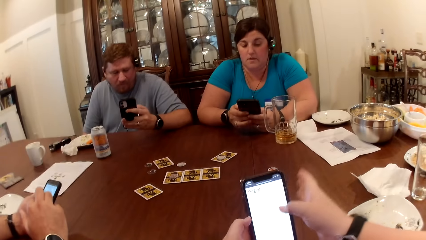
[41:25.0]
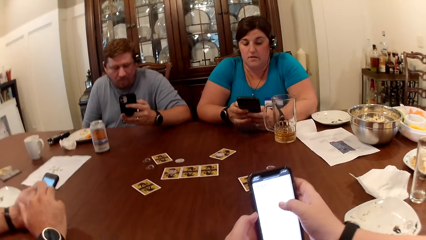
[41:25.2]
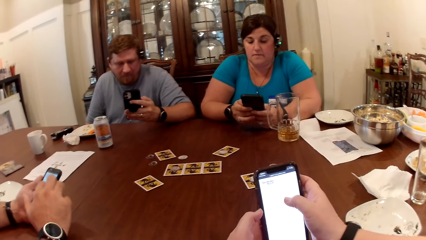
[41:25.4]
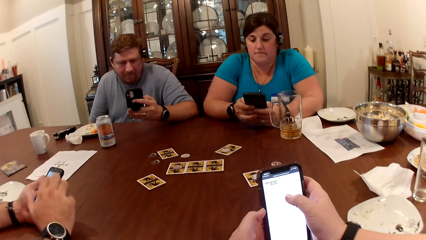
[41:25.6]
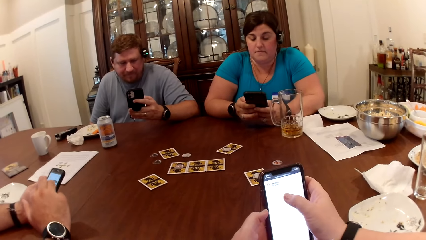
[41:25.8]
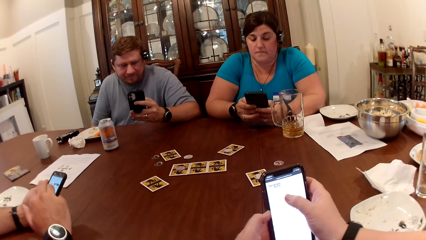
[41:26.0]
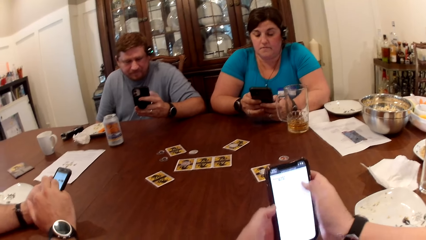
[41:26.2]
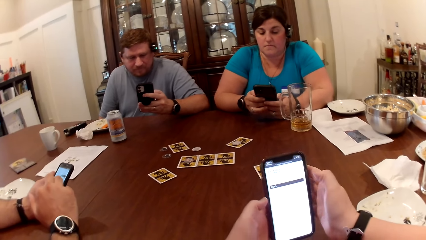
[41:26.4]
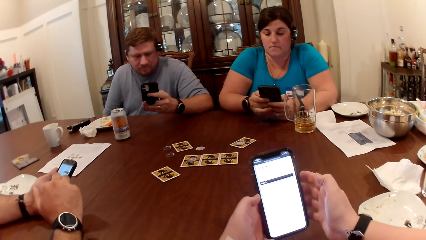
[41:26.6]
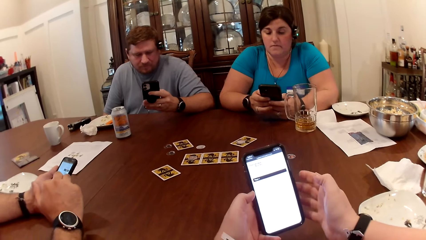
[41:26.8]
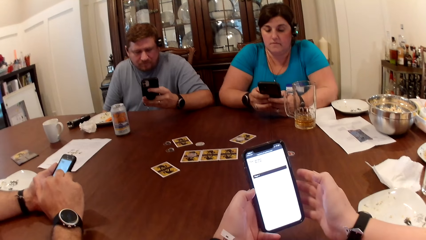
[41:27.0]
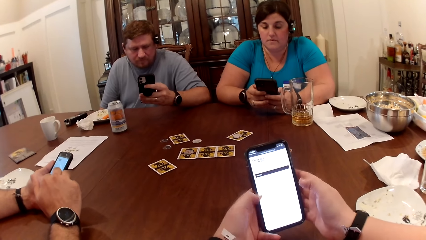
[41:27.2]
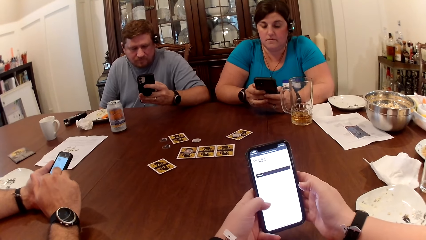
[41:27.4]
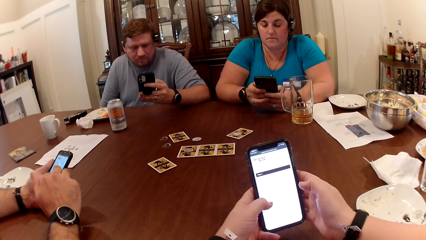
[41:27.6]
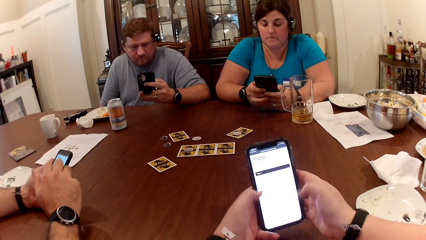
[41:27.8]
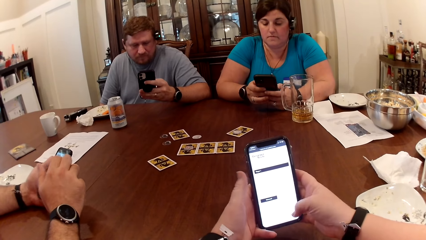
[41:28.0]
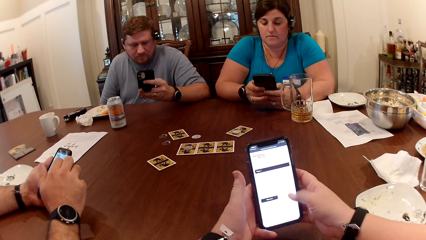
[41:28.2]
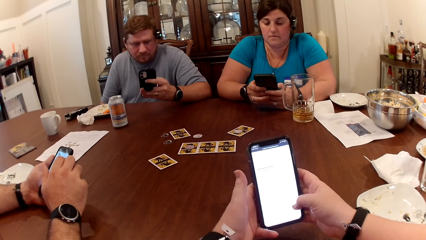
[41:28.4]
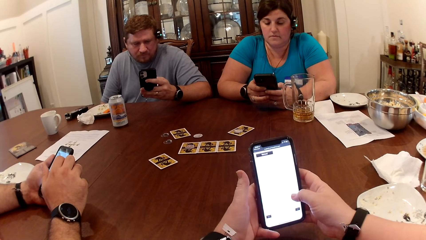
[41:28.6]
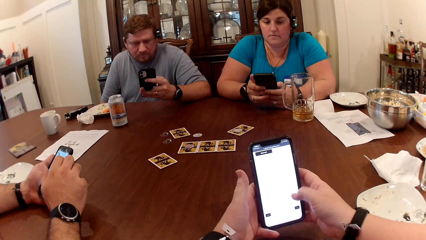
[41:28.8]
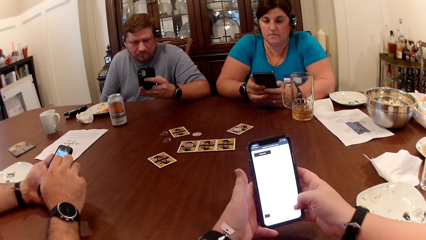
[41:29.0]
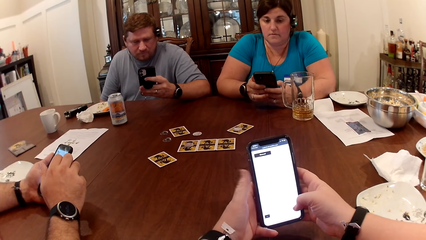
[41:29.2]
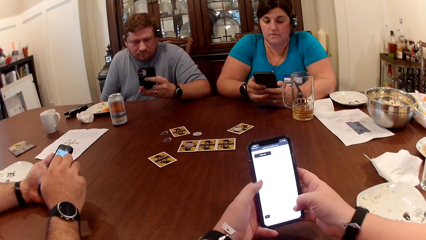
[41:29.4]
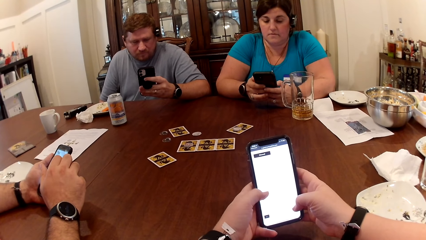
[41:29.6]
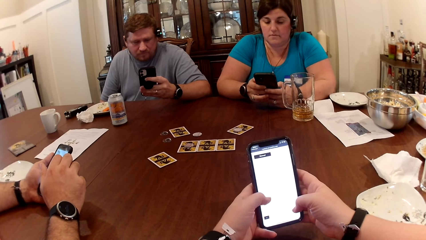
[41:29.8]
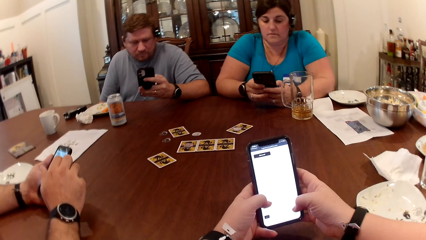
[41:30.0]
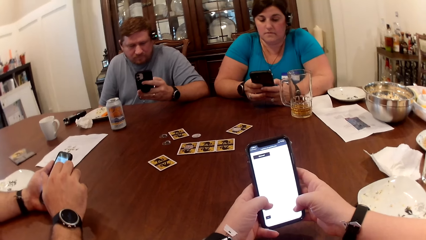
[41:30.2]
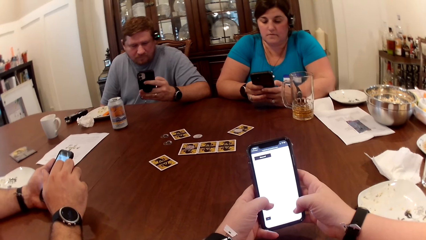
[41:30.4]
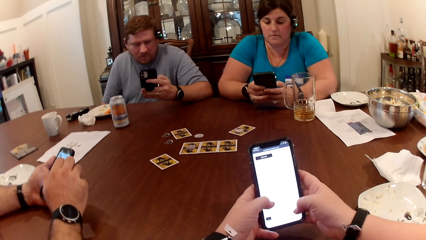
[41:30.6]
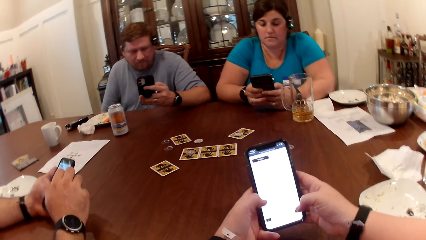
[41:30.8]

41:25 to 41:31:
The camera wearer holds the phone and moves a hand down. They operate the phone.

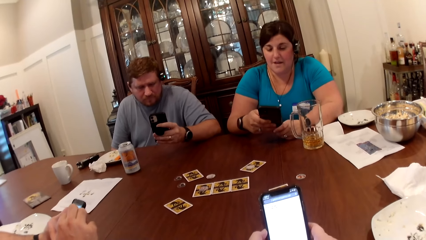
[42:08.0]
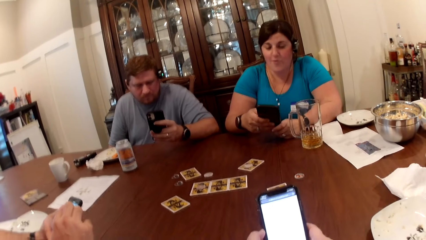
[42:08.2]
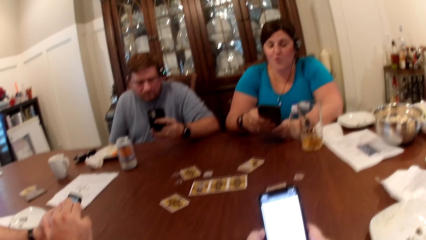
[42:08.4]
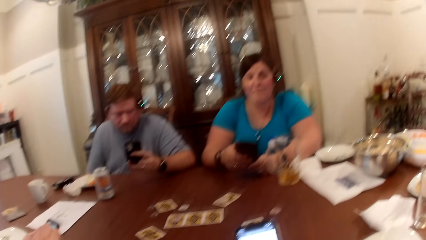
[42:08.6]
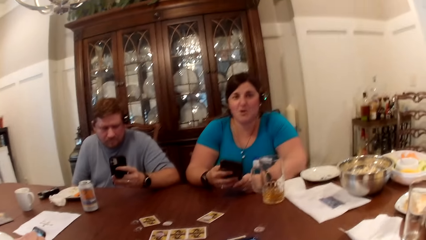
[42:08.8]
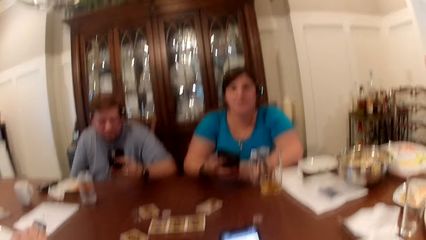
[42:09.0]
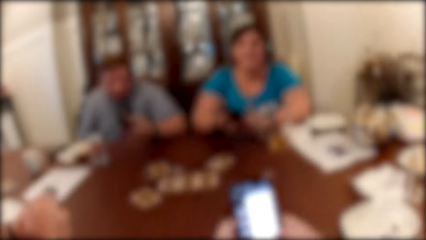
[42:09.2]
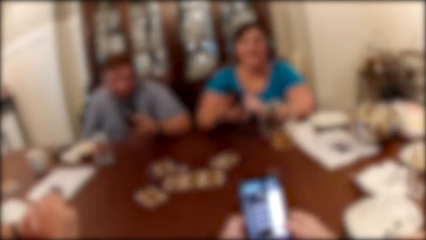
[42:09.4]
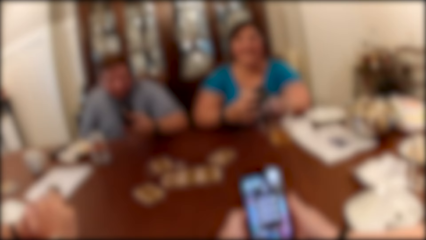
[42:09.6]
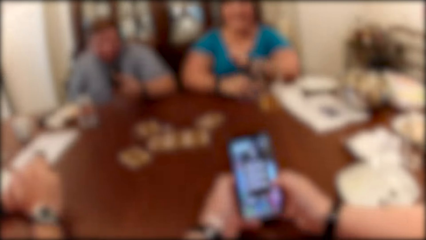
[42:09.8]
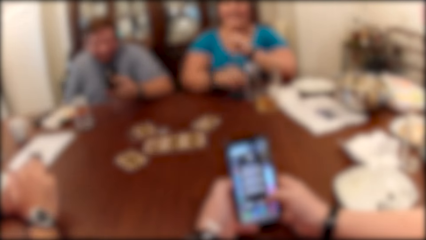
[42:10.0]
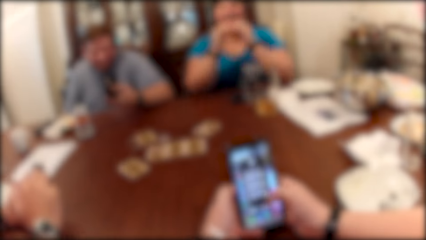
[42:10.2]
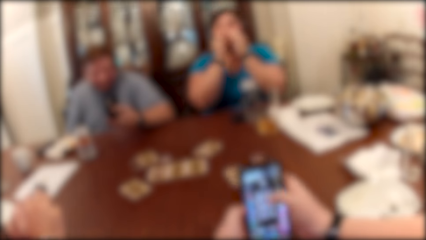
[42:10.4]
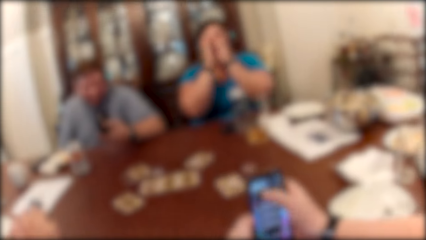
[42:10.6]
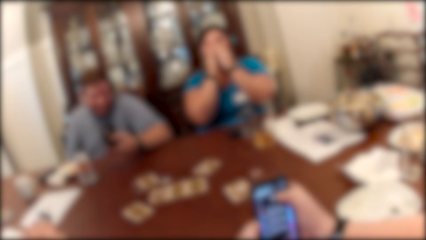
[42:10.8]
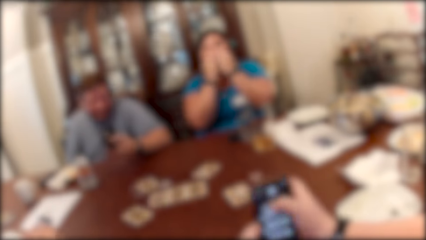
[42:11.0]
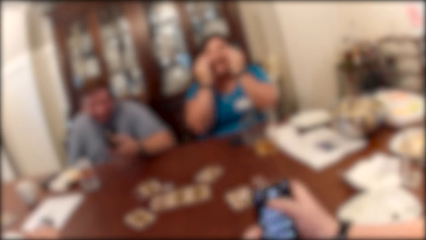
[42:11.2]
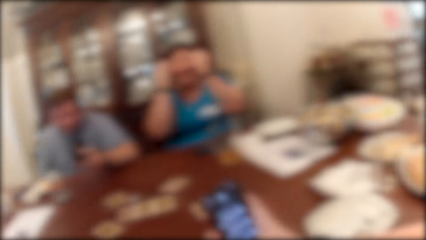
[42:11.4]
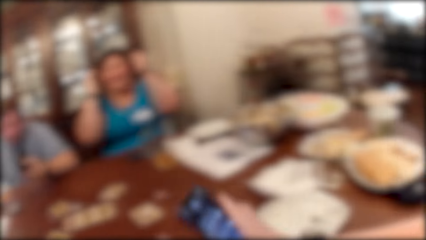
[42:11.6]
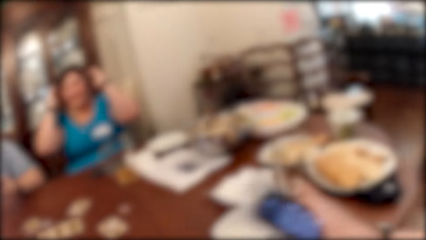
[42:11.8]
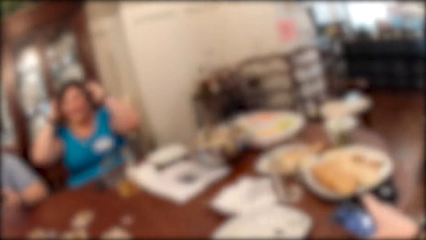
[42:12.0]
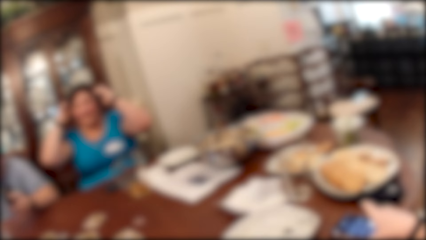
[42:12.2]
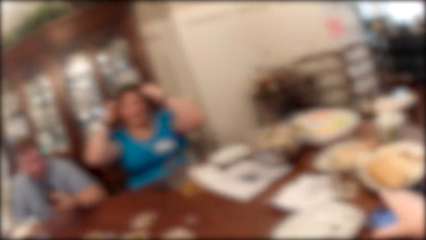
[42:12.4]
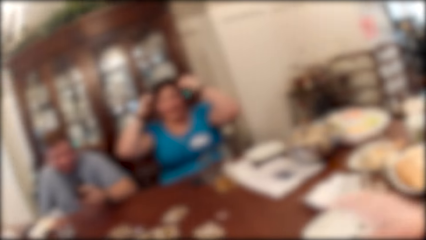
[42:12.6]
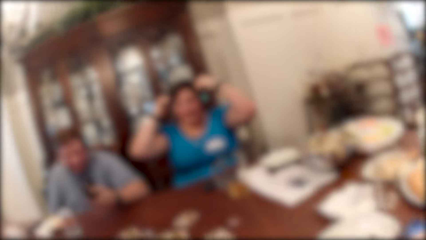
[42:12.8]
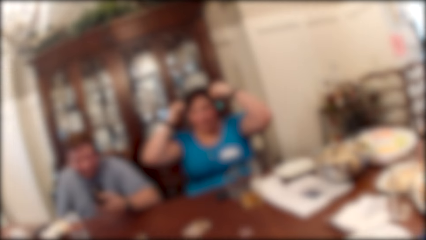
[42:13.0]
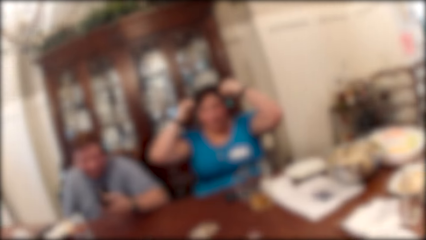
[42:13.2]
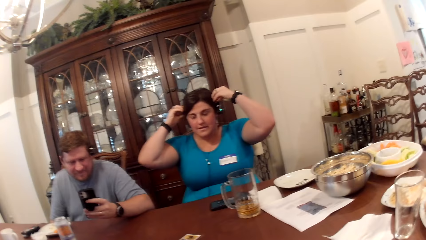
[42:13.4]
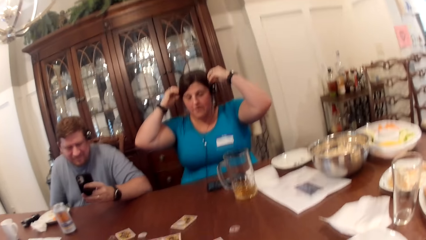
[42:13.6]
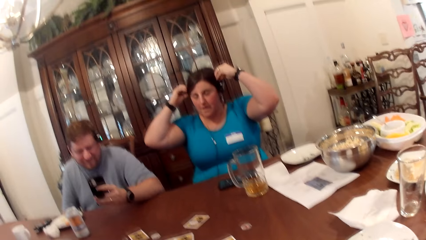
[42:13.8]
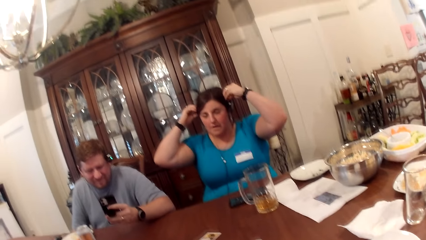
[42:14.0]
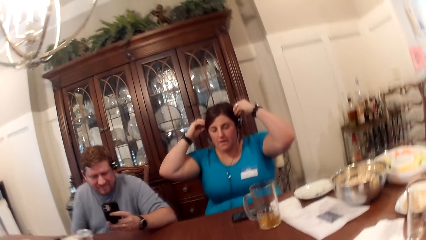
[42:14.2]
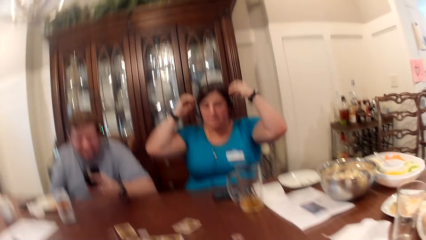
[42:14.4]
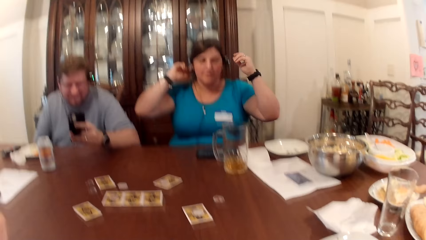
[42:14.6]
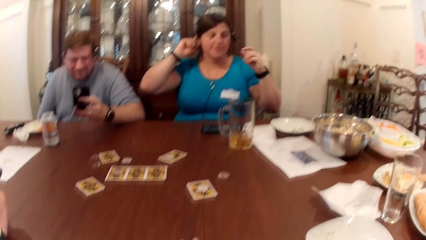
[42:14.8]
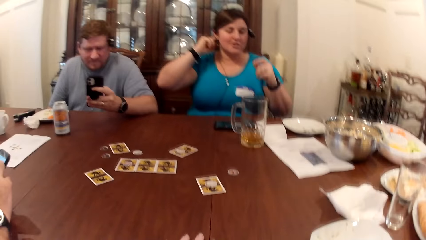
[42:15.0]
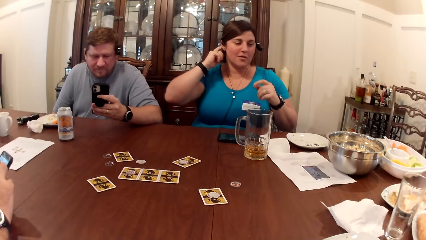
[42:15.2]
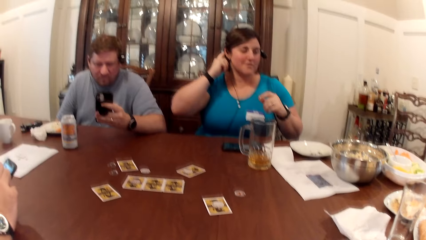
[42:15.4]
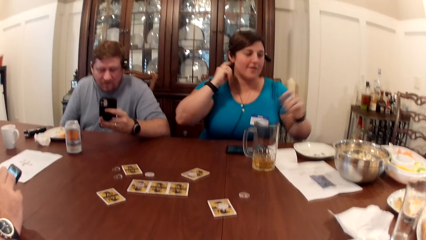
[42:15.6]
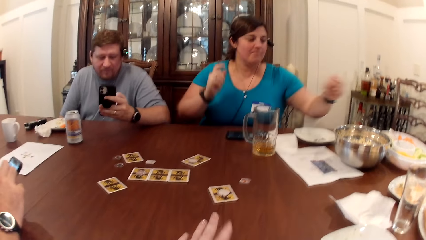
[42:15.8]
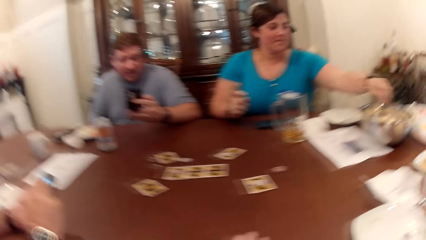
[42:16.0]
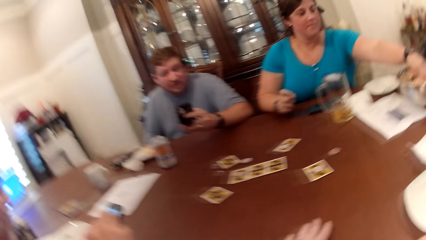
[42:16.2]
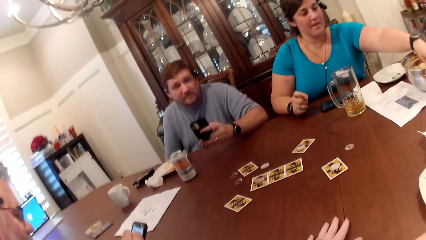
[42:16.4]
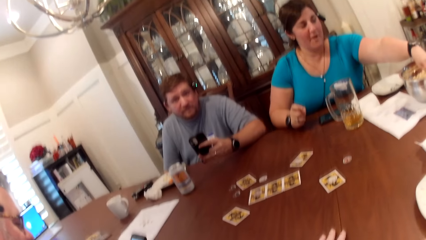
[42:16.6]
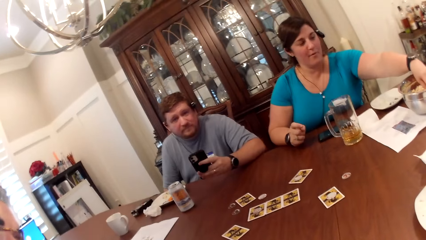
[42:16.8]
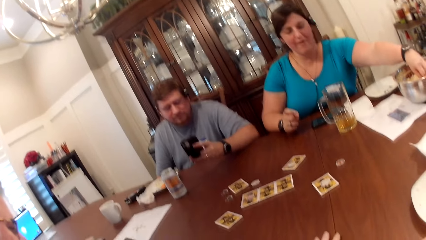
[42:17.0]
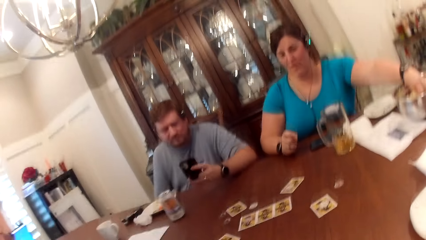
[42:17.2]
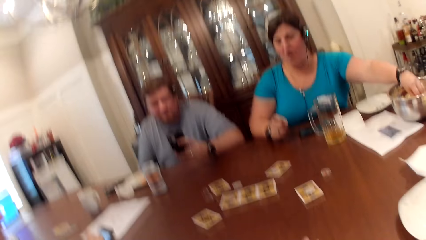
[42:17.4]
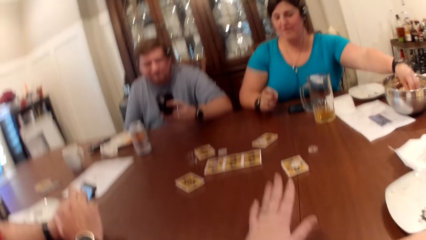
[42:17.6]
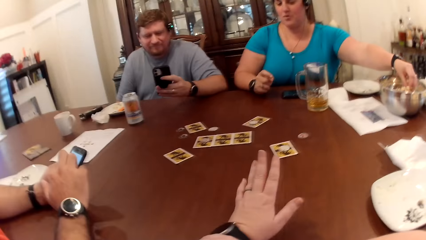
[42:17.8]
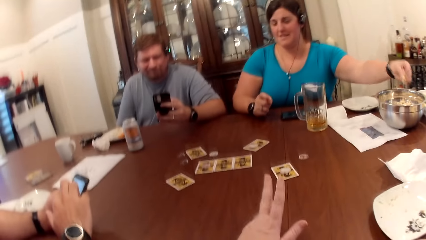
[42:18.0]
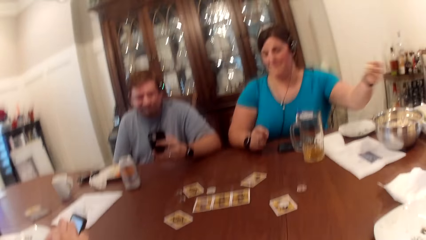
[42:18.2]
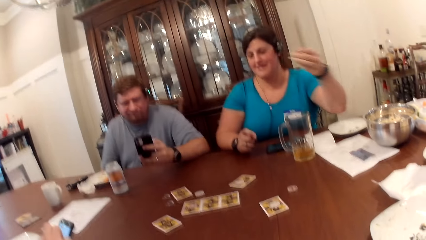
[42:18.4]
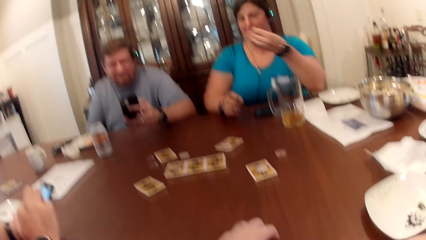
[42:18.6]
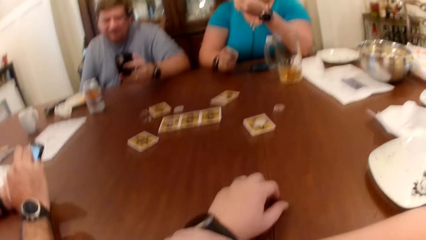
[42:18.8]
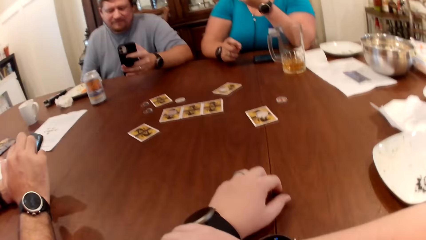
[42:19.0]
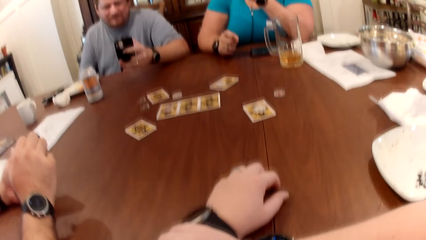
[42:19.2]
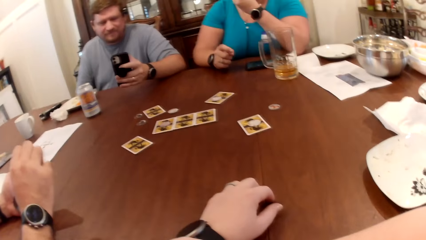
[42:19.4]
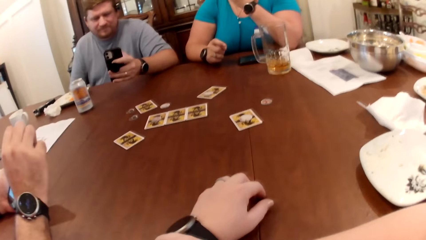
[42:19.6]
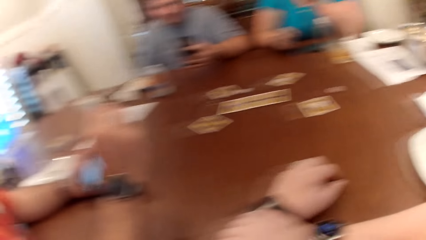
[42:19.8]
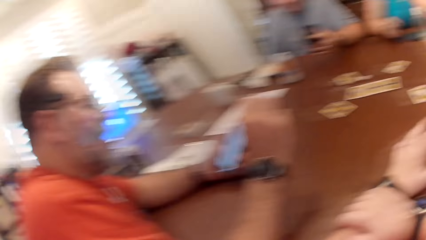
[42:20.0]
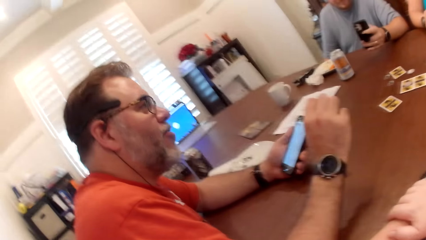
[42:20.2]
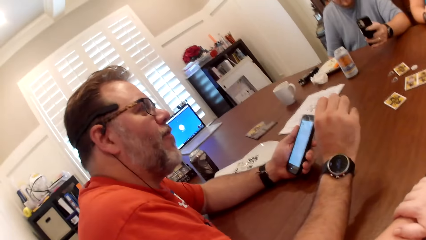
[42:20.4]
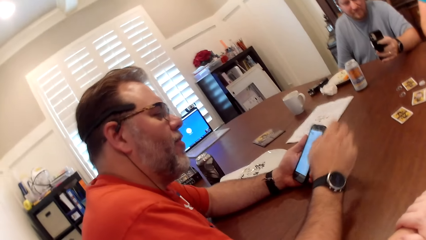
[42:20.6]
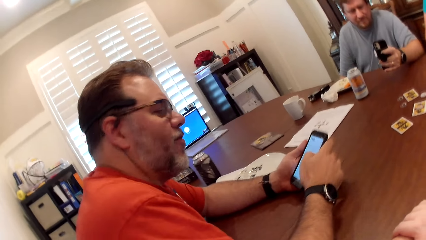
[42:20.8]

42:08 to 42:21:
A woman keeps her phone on the table with her right hand. The woman touches her face with her hands. The woman touches her hair with her hands. The camera wearer places her phone on the table with her right hand. She moves her hand up. She interacts with a man. She moves her hand on the table. The woman eats some popcorn from a metallic bowl on the table with her left hand. The camera wearer moves her hand up.
